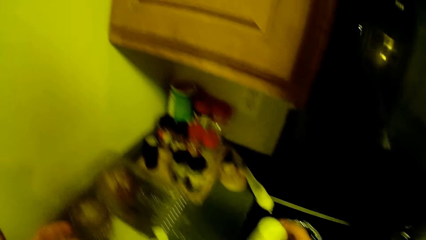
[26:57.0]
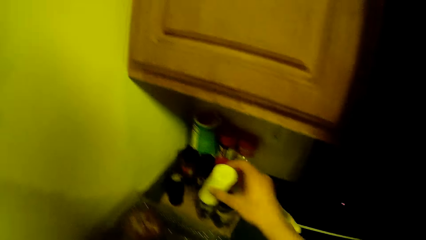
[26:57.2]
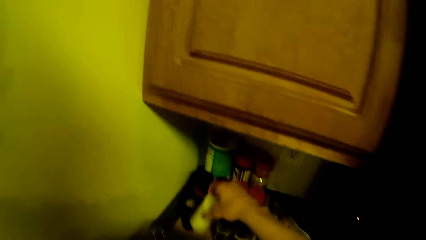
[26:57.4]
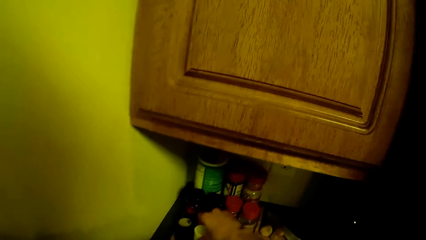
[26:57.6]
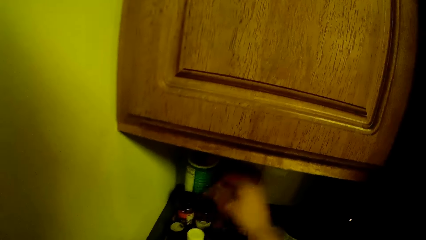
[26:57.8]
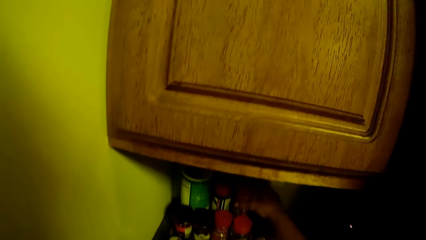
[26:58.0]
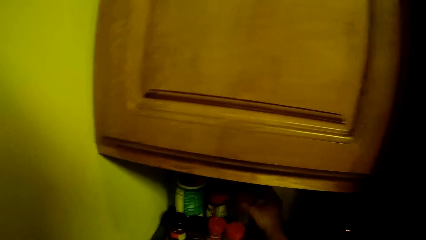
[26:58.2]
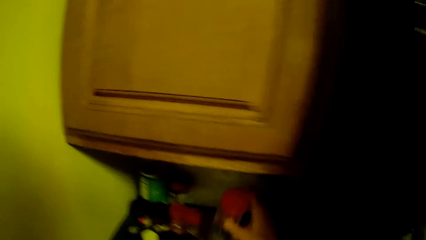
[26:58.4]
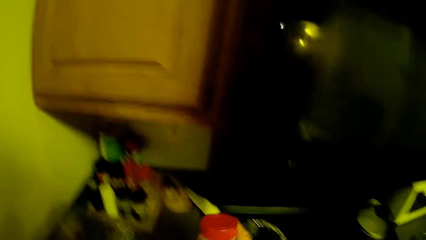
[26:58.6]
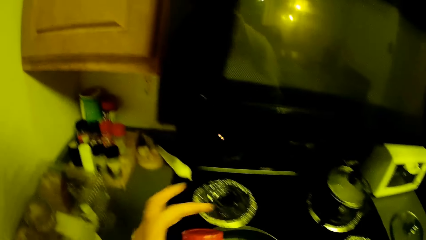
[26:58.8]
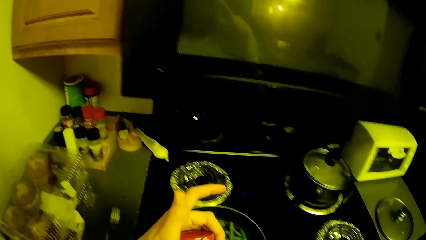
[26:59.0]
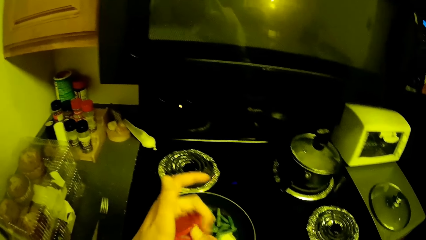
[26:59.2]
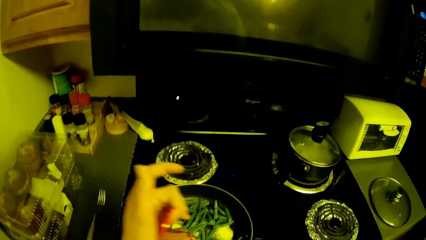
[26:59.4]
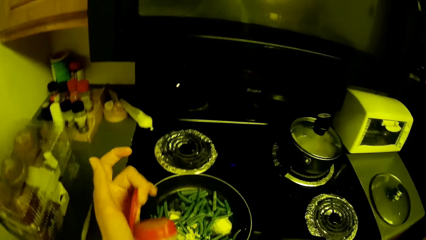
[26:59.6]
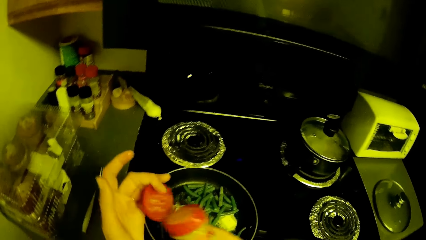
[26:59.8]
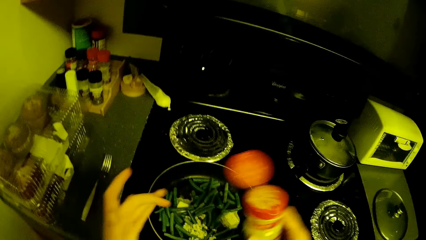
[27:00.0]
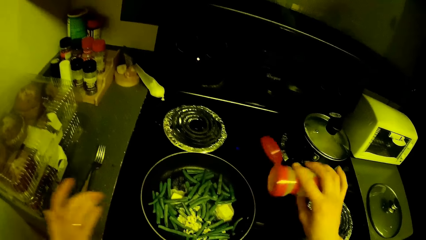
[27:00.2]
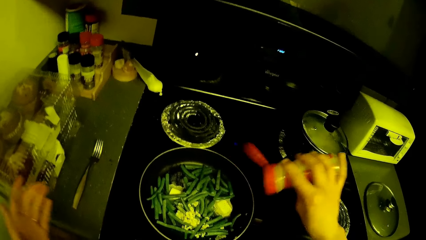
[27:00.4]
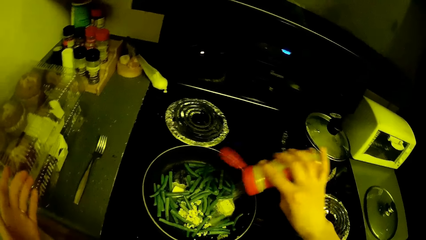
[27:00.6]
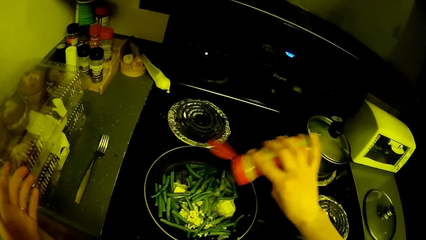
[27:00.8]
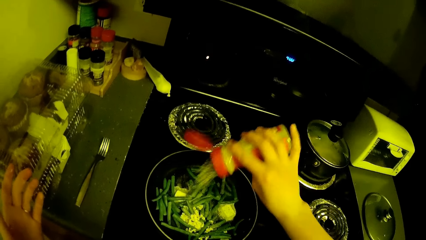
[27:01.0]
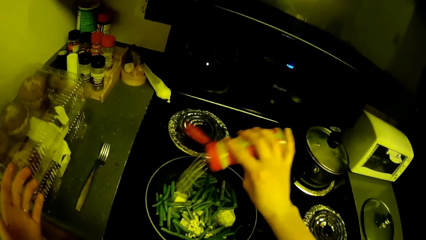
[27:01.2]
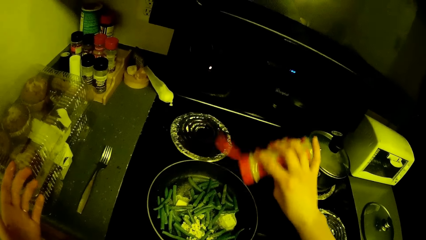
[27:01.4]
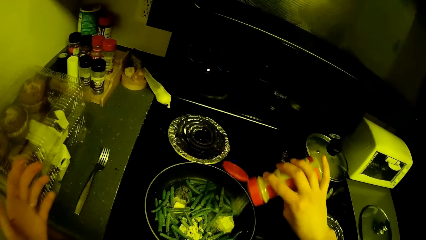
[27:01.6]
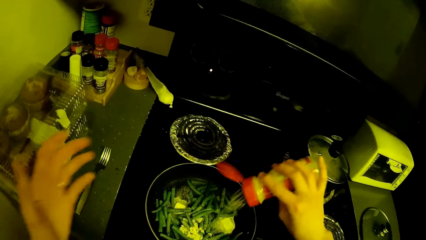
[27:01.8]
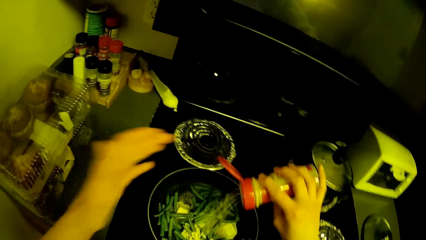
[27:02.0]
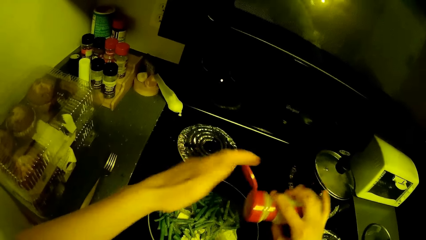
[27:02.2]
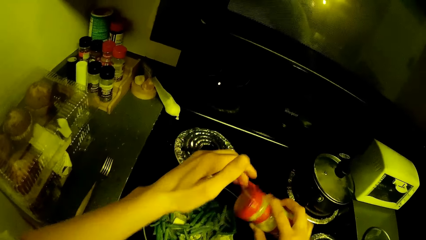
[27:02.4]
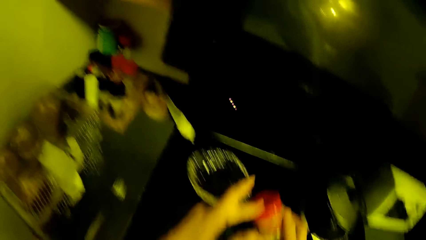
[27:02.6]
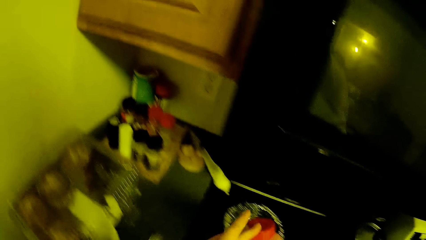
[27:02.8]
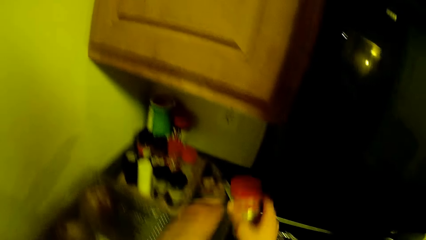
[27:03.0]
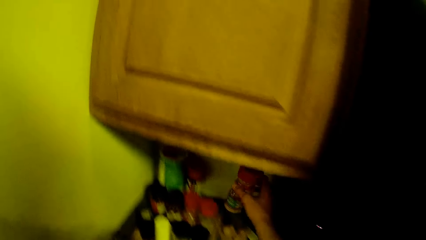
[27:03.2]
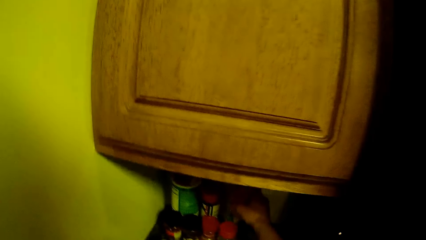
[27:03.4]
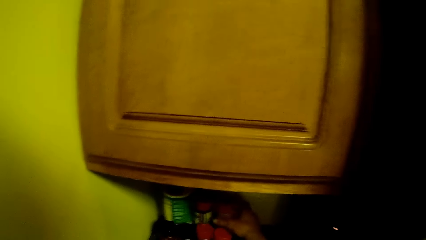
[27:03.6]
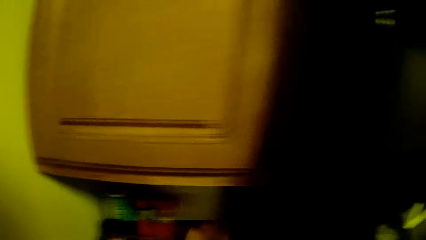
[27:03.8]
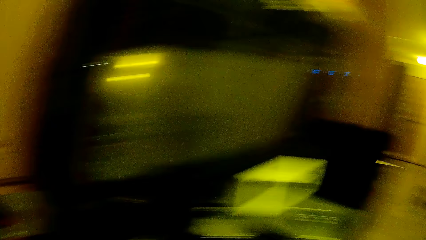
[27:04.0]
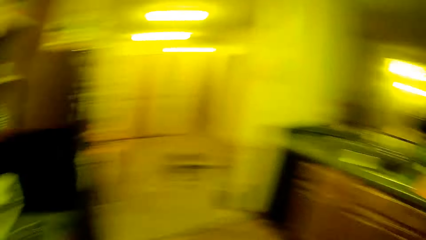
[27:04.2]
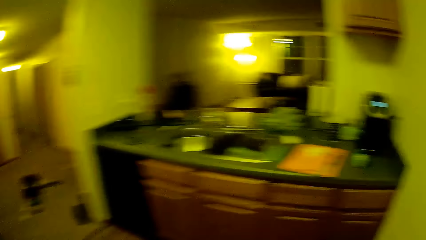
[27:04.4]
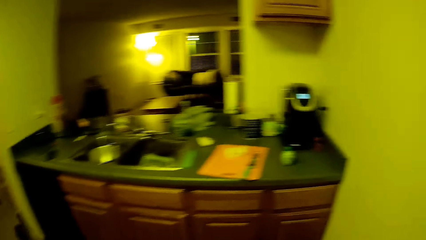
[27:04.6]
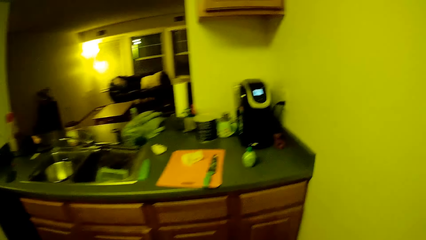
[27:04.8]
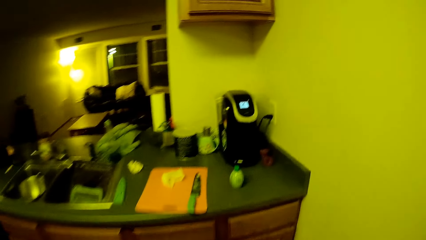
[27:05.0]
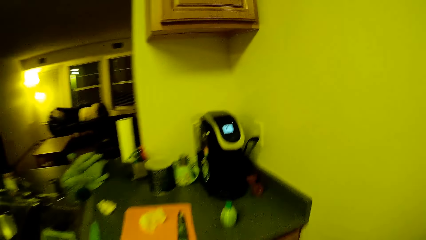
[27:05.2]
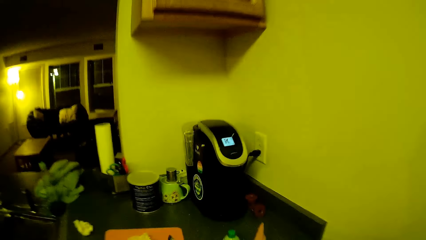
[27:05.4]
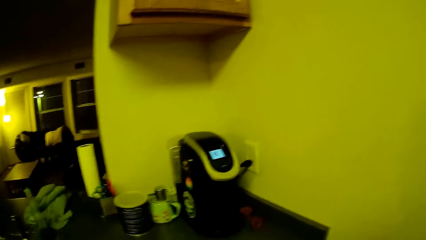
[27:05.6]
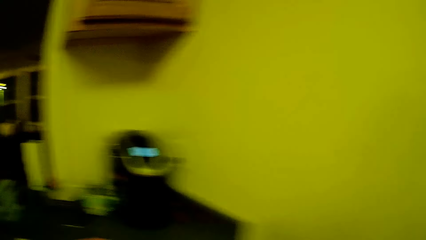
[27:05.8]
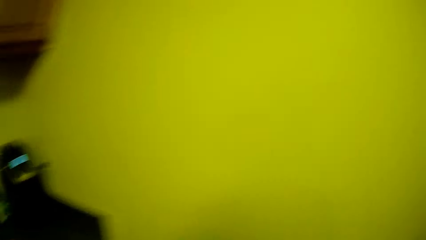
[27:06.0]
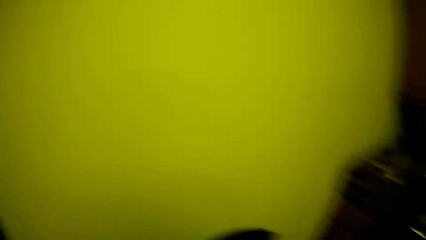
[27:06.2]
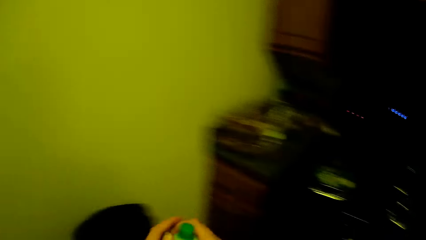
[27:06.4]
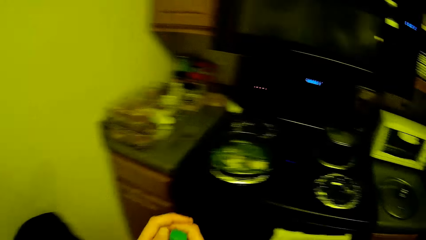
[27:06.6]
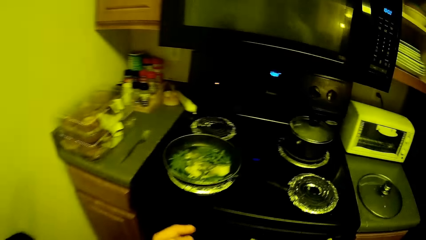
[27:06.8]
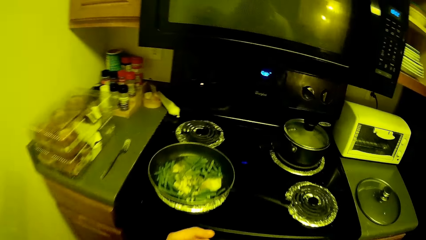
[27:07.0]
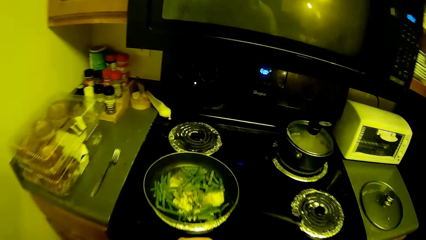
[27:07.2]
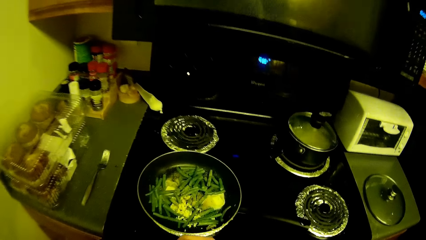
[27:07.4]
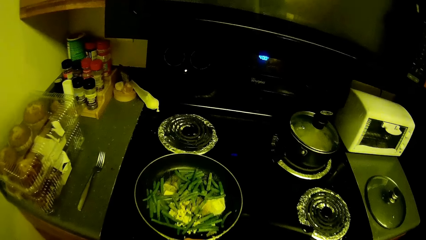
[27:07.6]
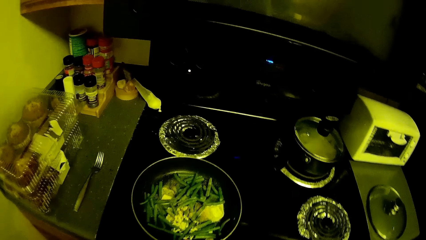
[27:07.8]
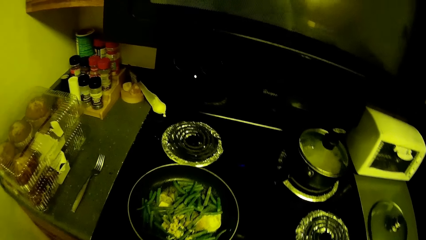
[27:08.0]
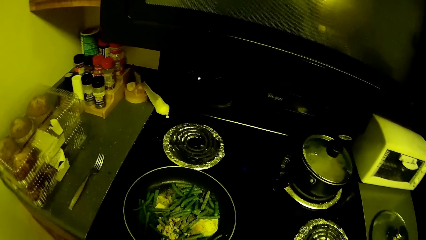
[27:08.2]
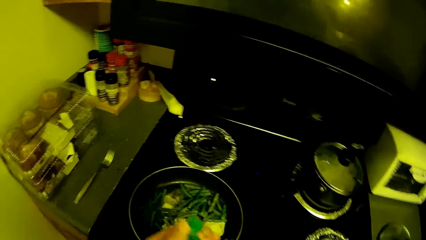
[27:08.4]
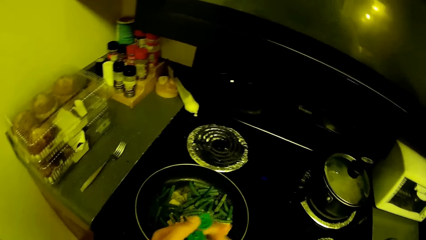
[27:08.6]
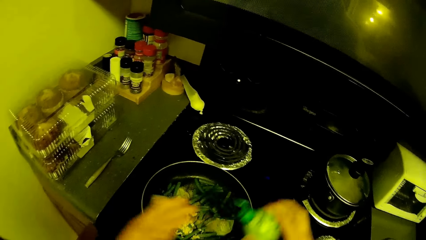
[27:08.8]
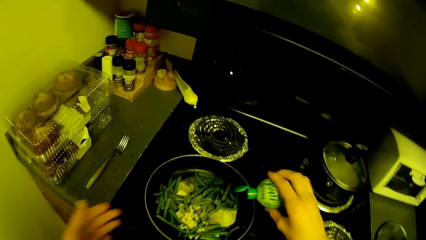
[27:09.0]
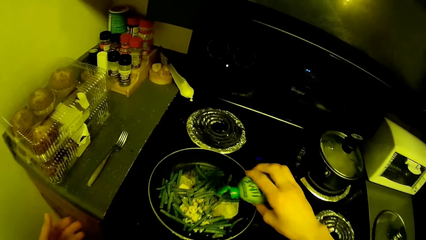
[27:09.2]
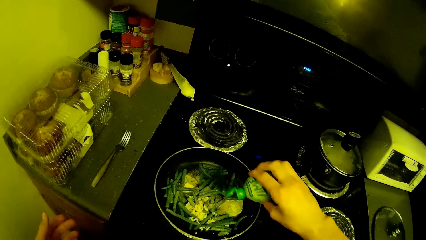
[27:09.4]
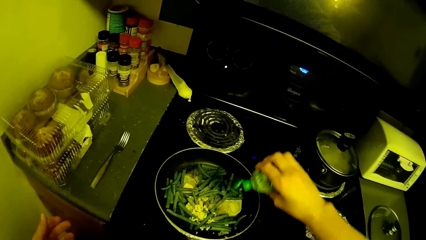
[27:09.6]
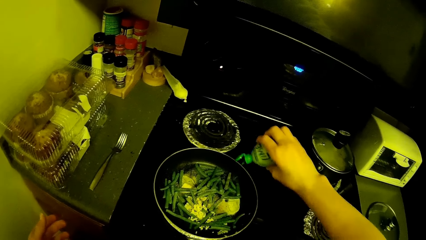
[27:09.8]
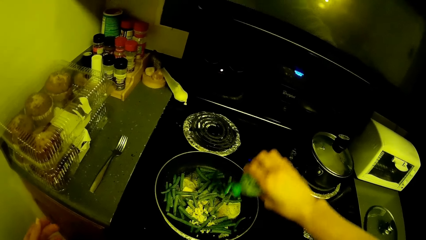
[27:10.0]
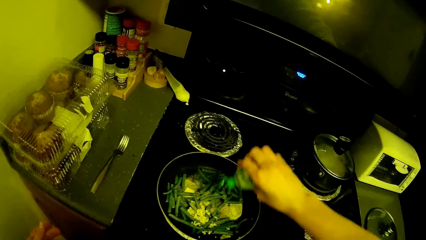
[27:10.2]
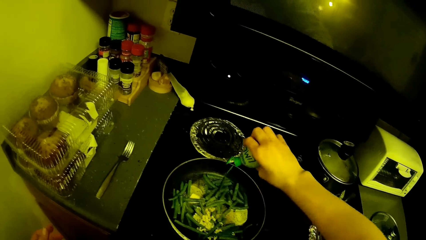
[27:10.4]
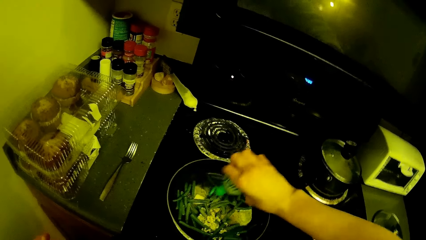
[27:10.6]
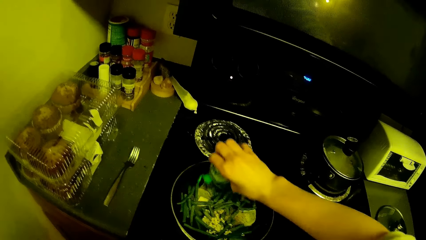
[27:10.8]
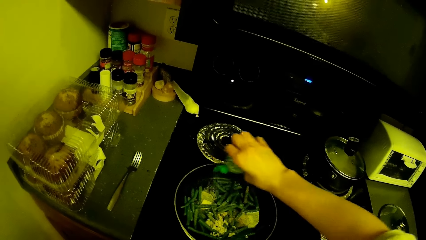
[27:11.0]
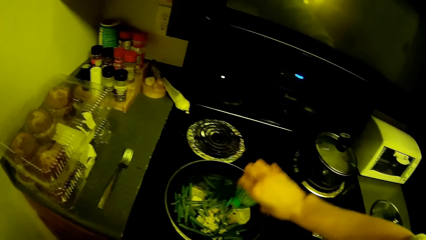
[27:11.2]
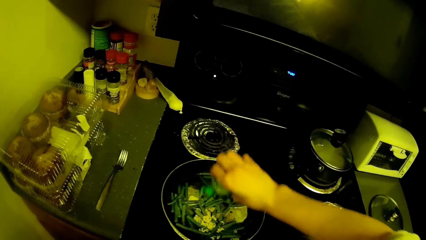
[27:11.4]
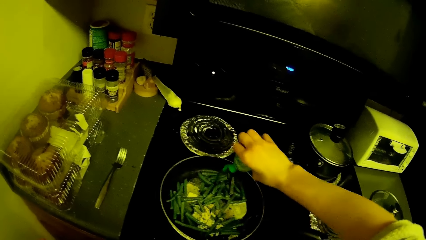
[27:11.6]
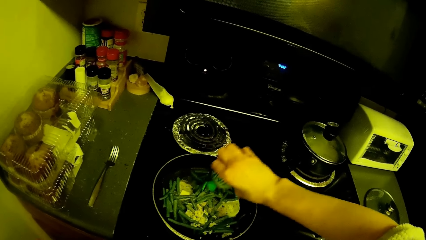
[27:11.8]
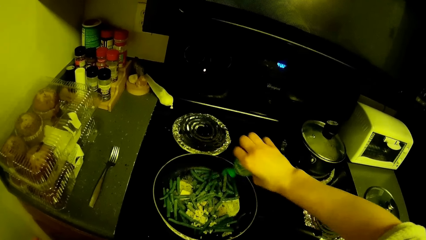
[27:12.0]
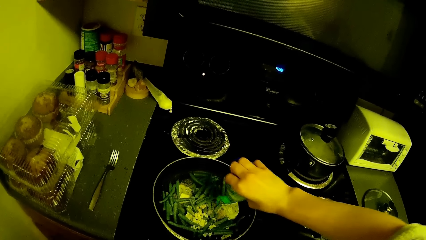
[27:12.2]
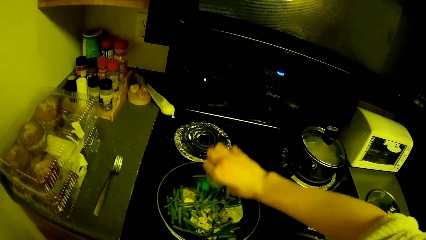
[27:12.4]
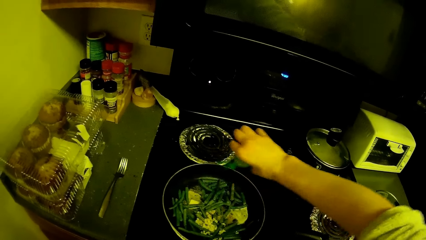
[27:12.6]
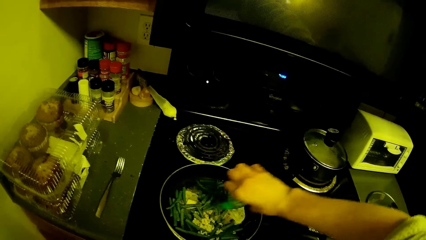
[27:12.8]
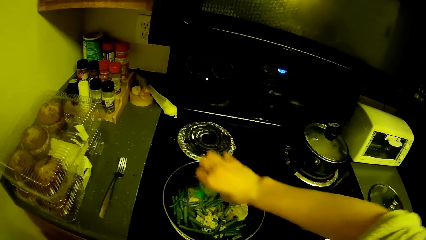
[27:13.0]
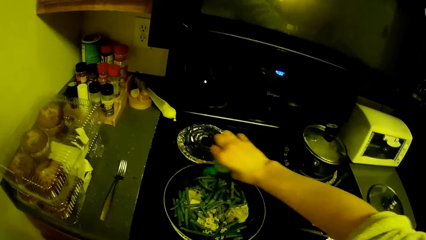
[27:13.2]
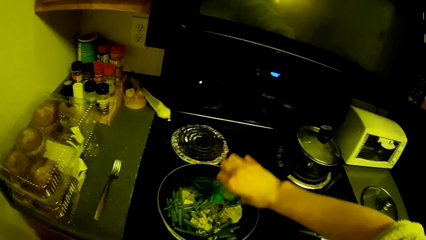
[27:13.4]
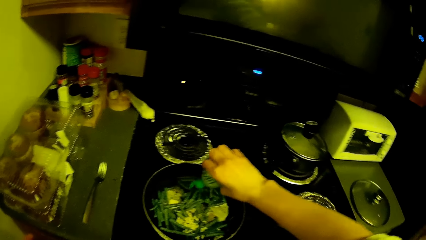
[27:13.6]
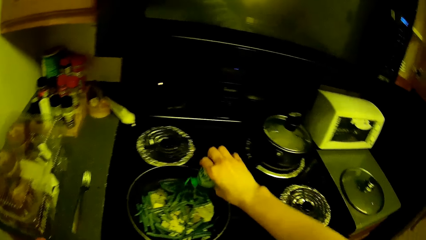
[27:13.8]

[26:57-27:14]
The camera wearer keeps the seasoning container into the rack in the corner with her right hand. She picks up a spices container from the kitchen countertop with her right hand. She opens the cover of the spices container with her left hand. She adds some spices into the frying pan on the cooker with her right hand. She closes the cover of the spices container with her left hand. She keeps the spices container into the rack in the corner with her right hand. She walks to the other side of the kitchen. She picks up the bottle of oil from the kitchen countertop with her right hand. She opens the cover of the bottle of oil with her left hand. She walks to the other side of the kitchen again. She adds oil into the frying pan with her right hand.
